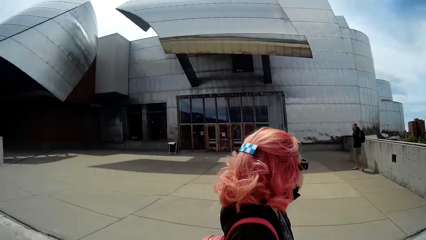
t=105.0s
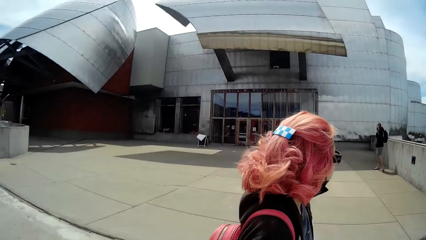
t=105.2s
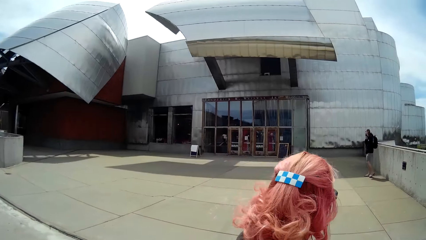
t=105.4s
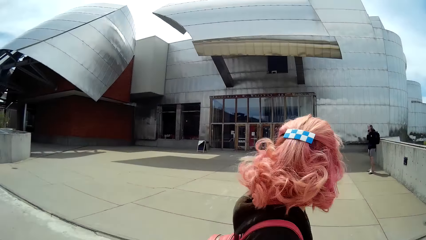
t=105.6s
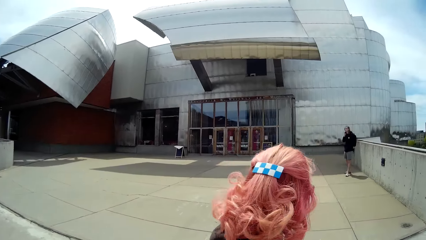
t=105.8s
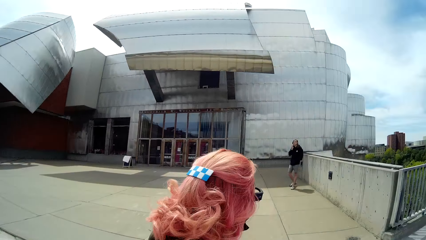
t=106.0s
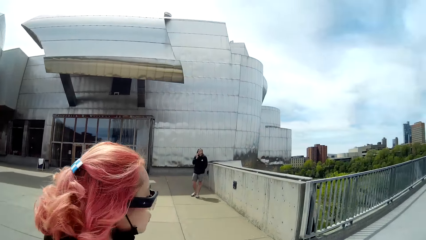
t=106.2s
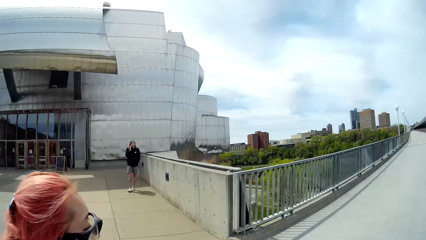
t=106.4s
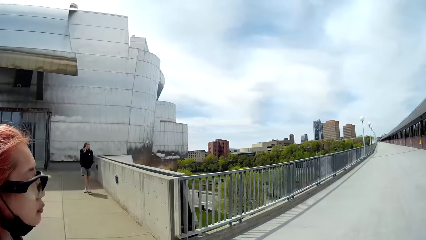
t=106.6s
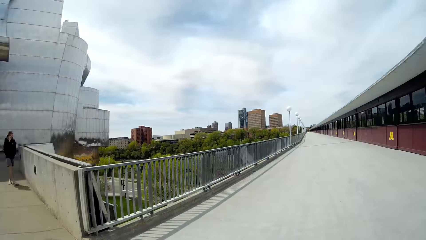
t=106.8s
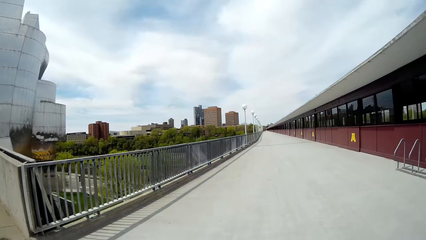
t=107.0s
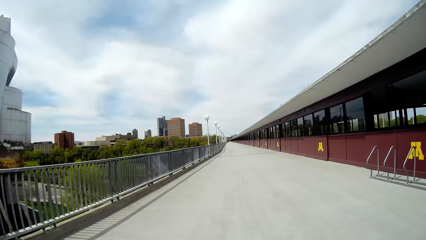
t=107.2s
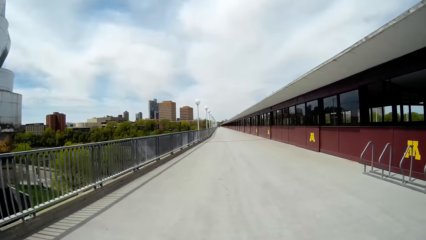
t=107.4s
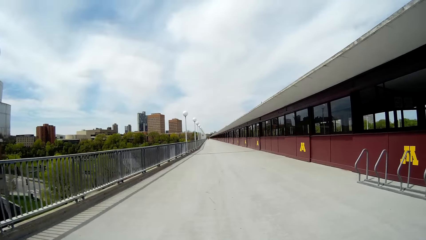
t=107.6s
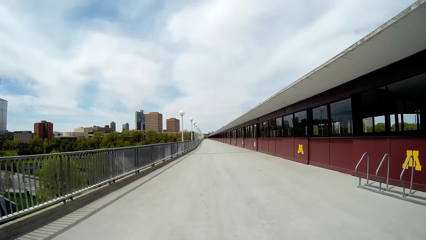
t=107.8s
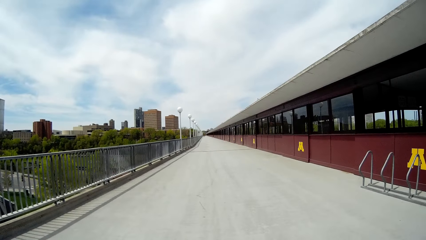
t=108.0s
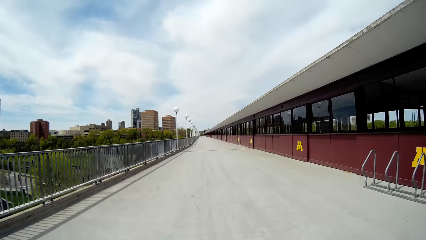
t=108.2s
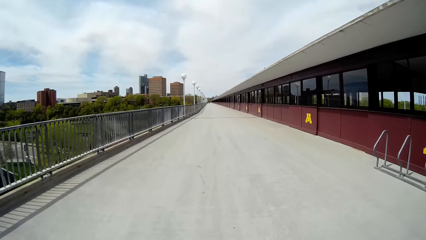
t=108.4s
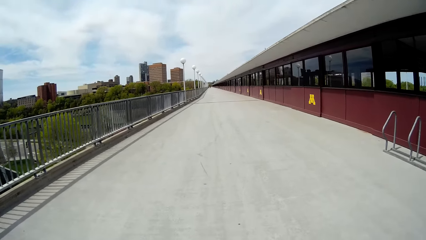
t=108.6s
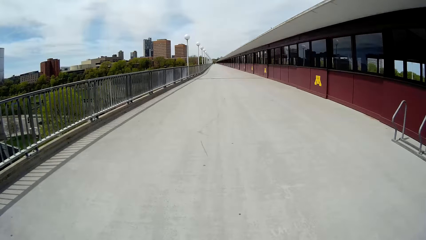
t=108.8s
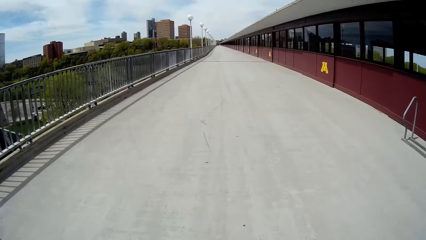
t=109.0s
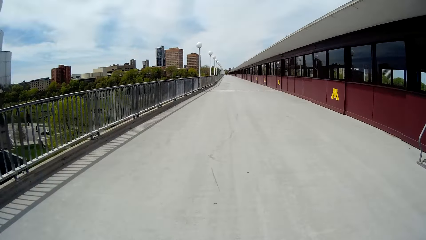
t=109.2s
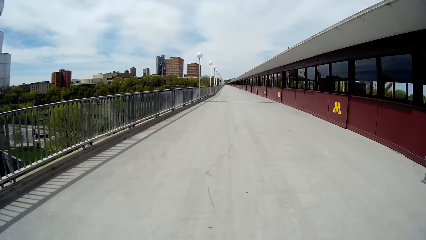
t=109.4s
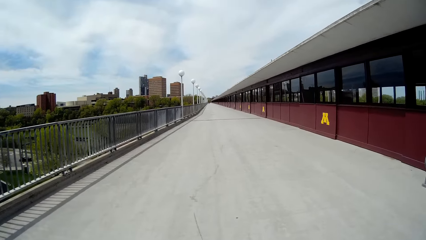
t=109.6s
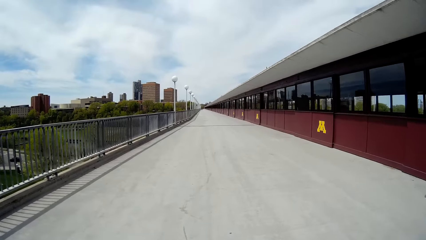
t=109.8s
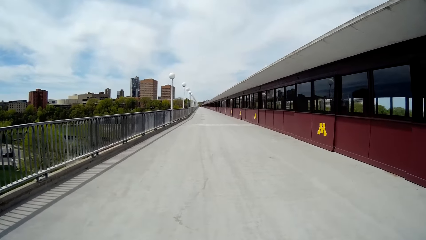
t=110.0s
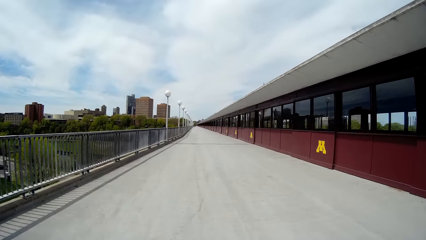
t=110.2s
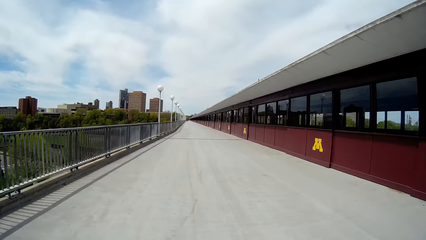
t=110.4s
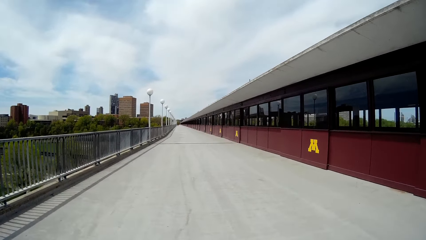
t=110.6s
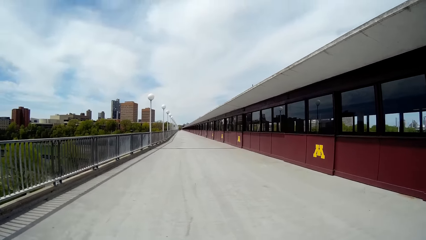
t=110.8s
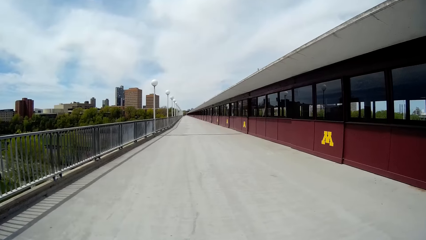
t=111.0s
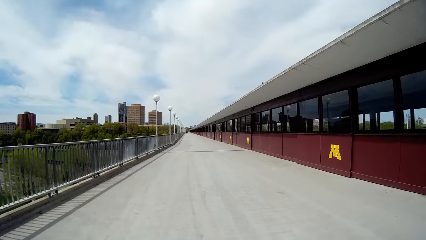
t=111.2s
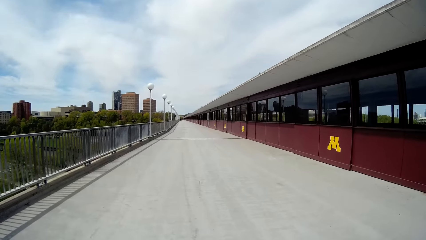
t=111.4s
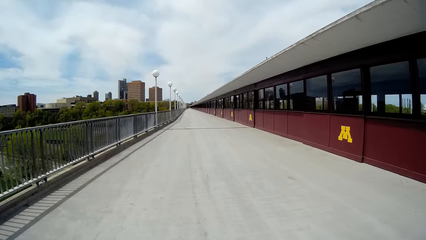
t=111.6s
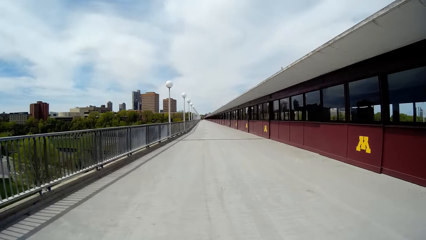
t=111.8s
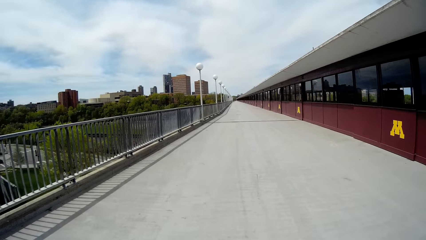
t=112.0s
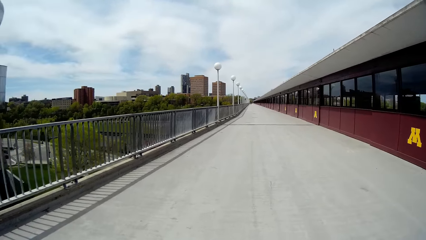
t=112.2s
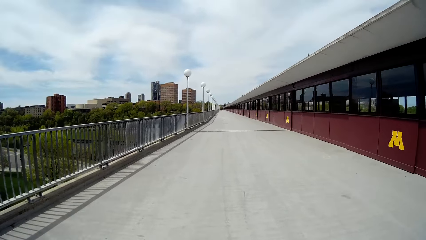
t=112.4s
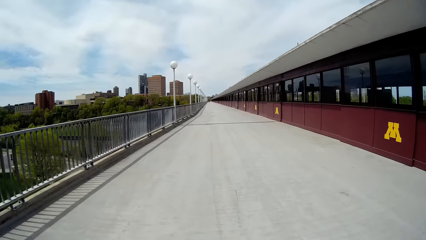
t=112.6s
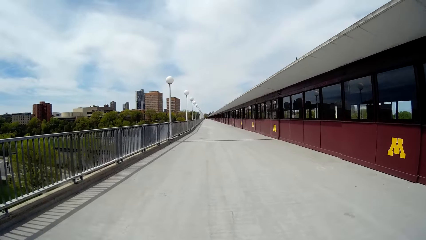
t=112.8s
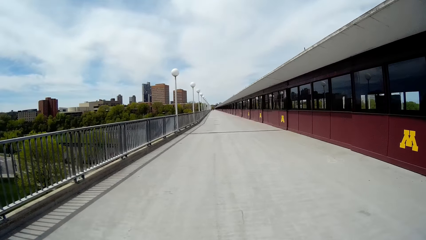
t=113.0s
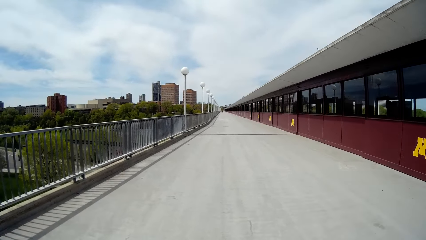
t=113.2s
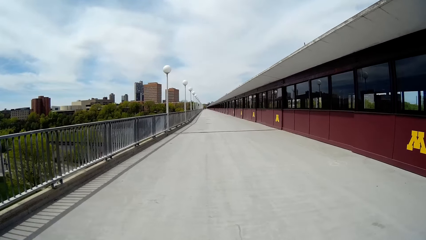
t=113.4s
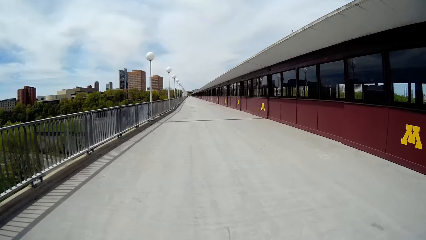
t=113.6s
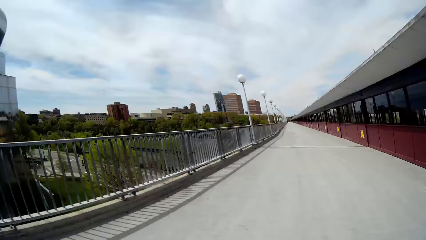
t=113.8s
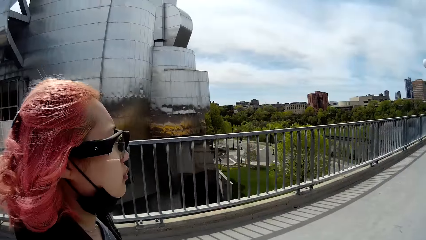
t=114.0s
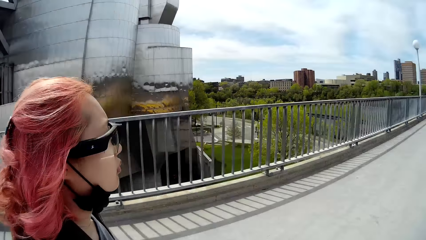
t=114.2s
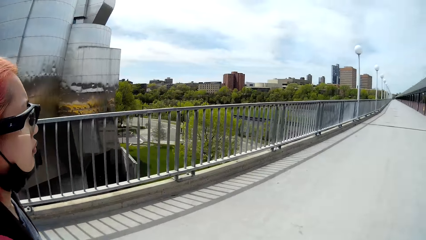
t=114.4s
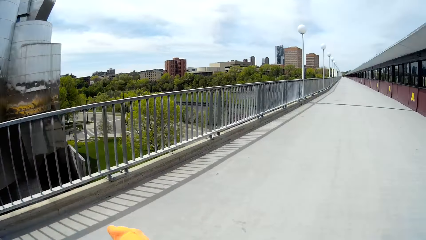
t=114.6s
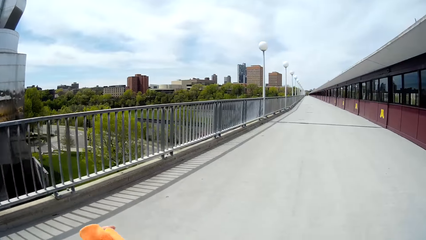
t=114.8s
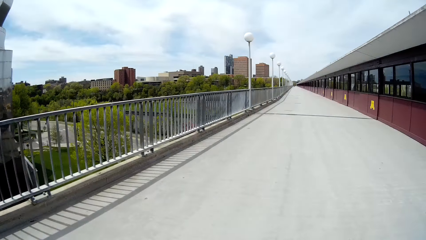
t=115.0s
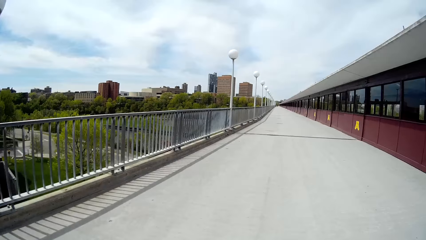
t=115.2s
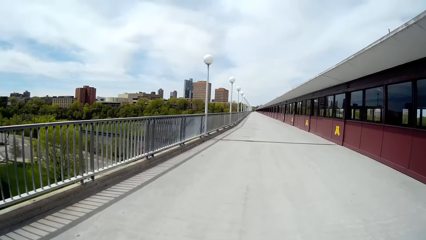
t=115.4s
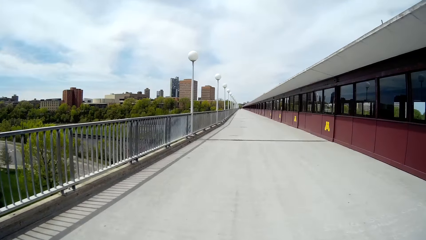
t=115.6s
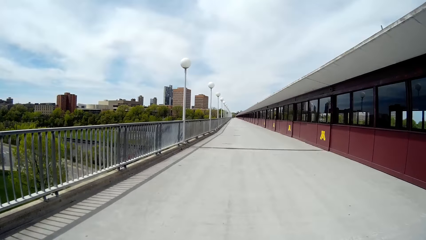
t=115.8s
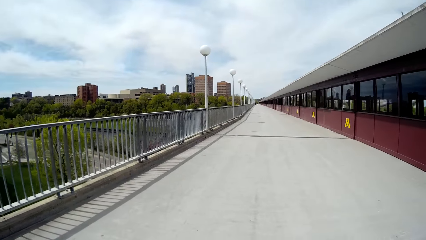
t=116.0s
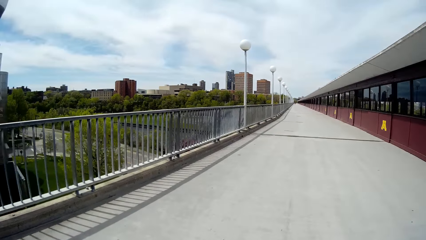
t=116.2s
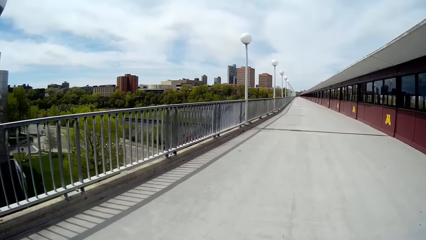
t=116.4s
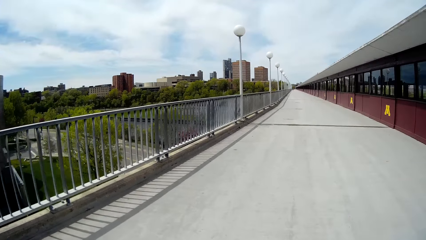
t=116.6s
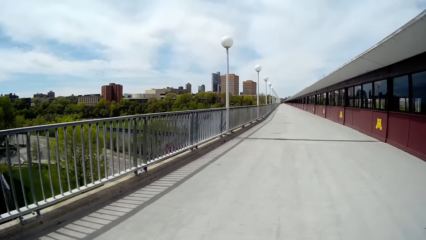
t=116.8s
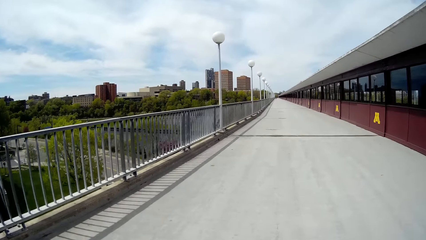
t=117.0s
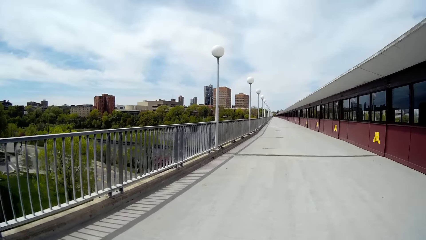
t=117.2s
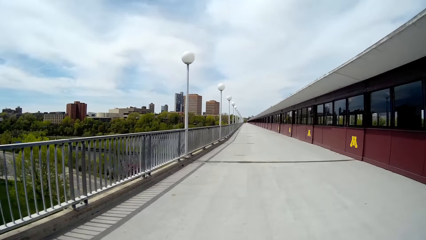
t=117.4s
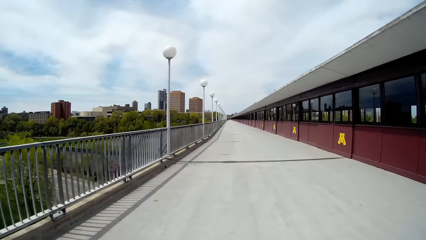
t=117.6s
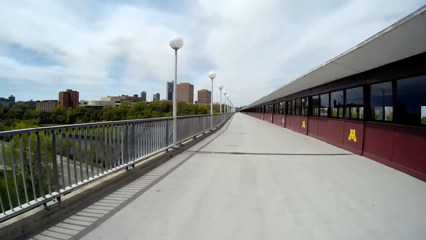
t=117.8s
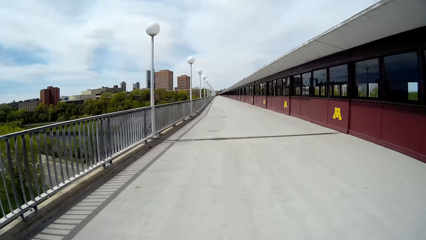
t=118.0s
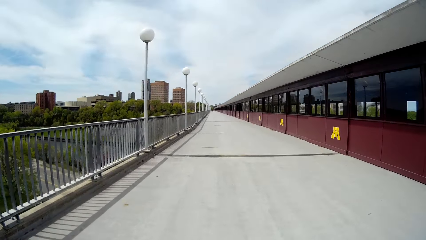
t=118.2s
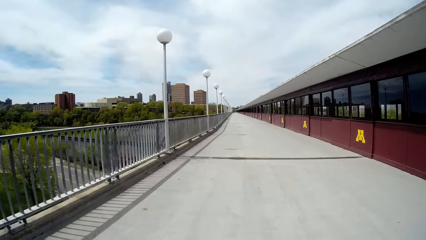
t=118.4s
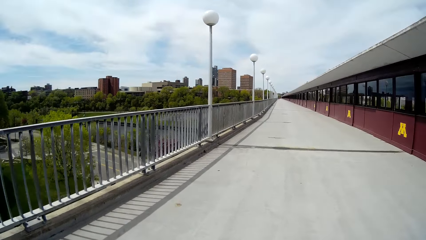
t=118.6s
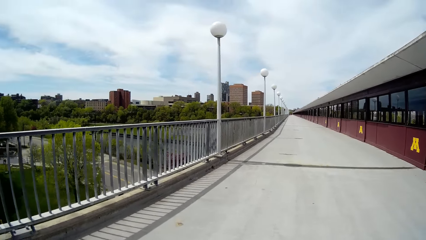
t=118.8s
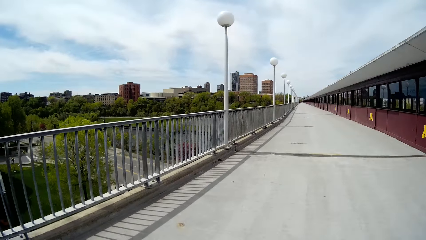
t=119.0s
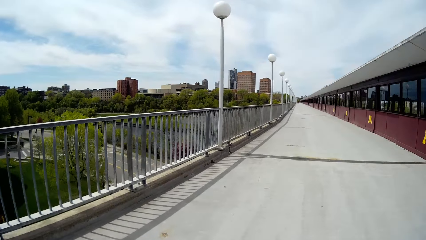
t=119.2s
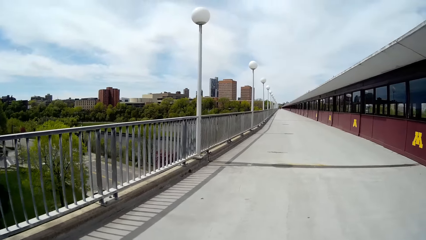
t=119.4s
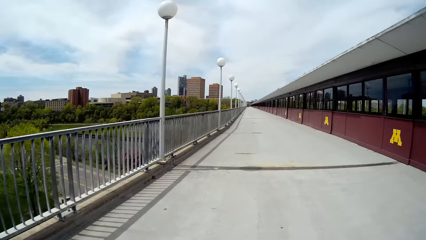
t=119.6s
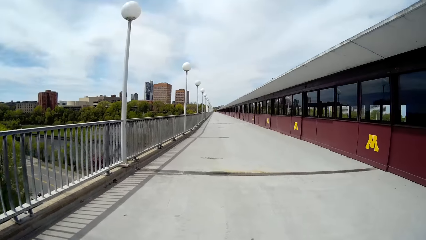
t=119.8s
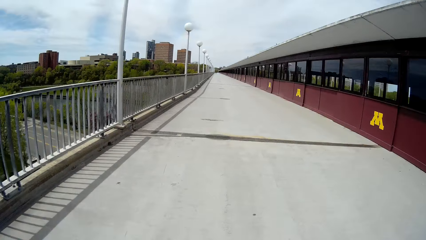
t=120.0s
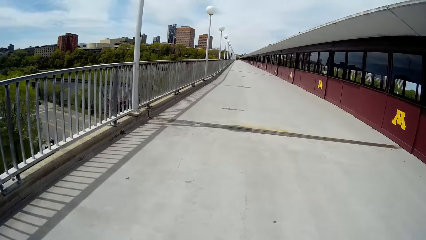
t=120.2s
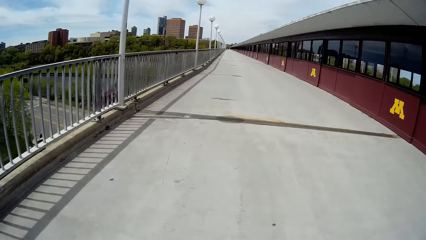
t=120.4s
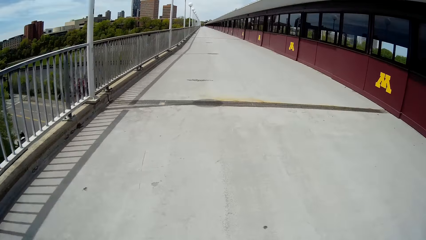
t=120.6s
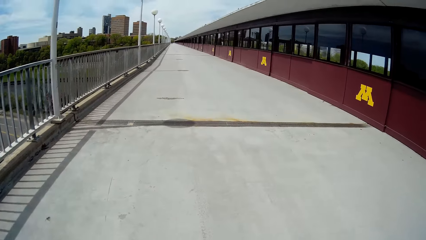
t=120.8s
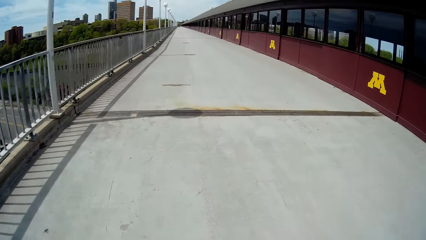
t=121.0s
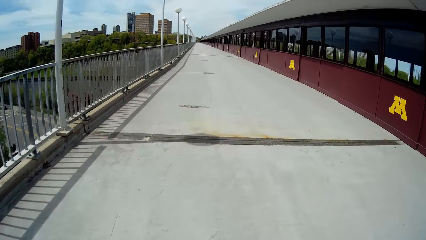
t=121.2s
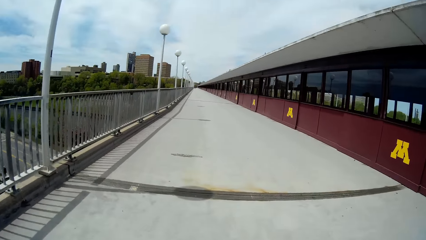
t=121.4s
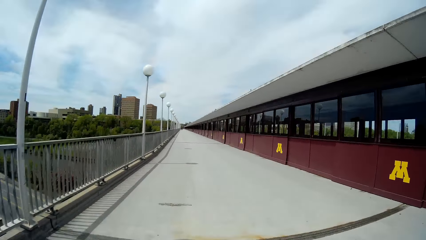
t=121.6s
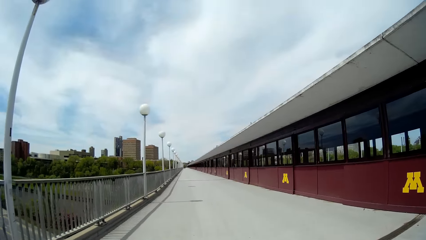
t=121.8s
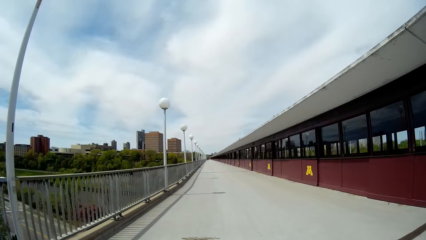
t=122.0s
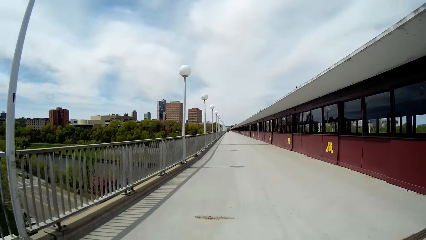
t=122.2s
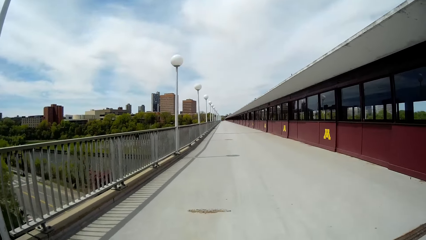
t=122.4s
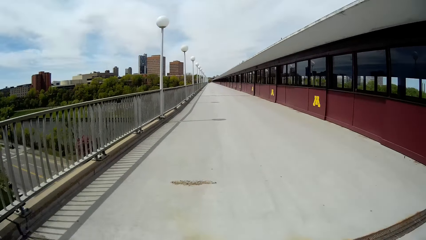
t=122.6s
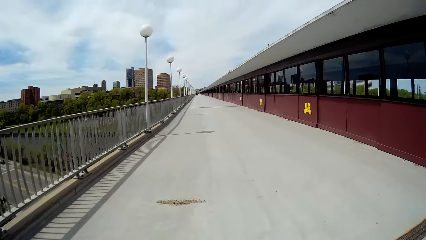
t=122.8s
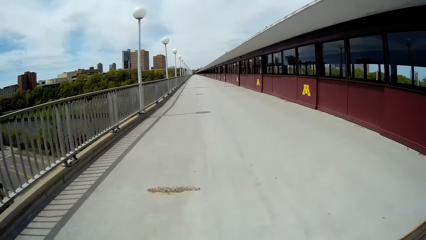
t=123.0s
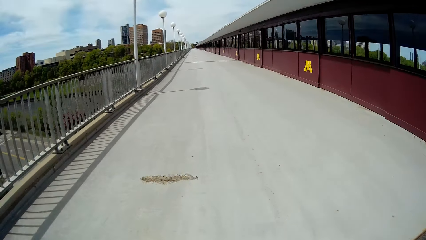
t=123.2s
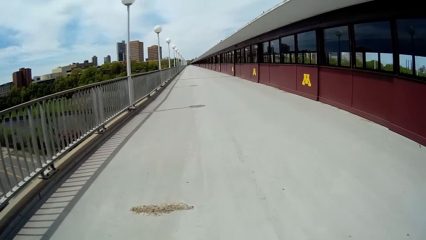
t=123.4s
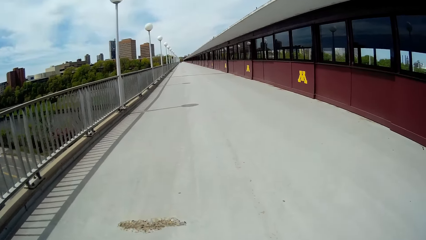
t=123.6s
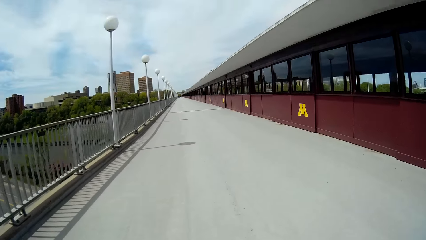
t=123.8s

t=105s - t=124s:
The woman looks towards the man. The woman walks around. The camera wearer walks. They look at the woman. They interact with the woman. The woman talks. The camera wearer walks around.
